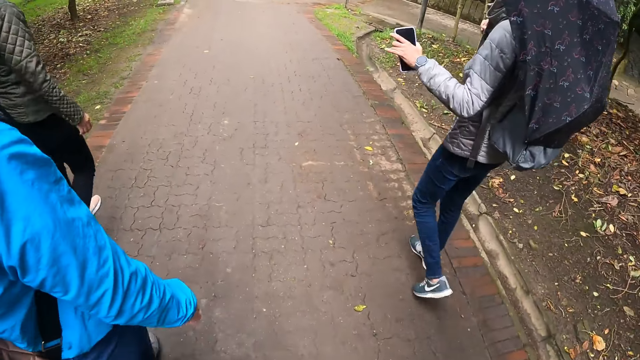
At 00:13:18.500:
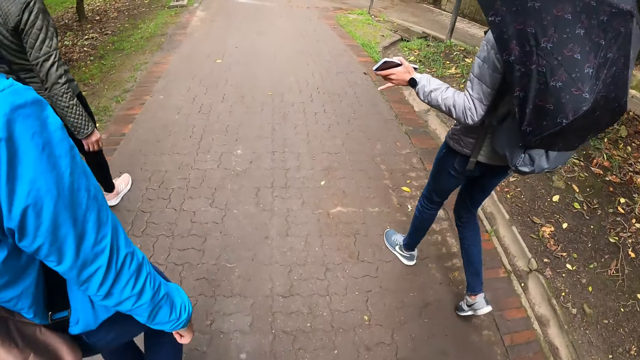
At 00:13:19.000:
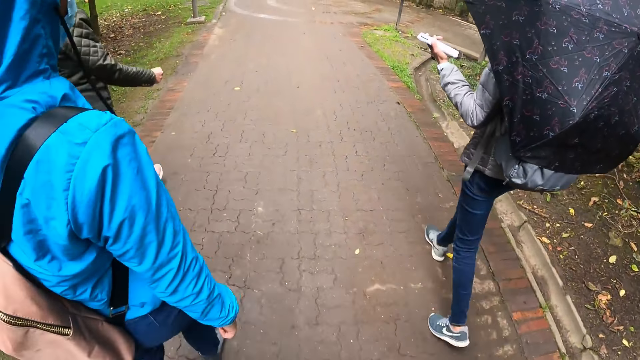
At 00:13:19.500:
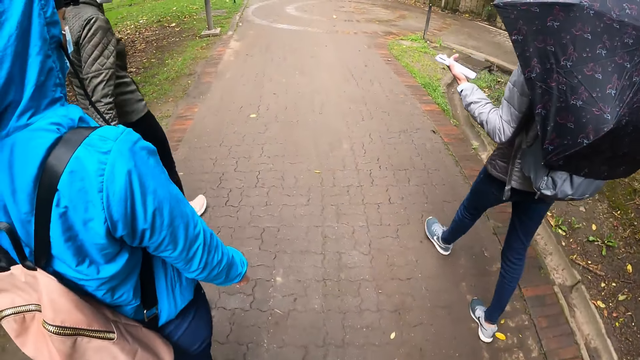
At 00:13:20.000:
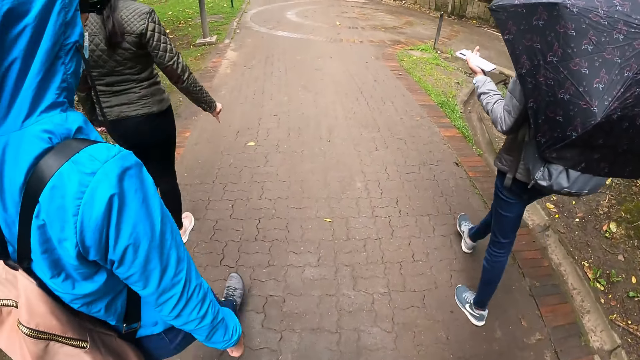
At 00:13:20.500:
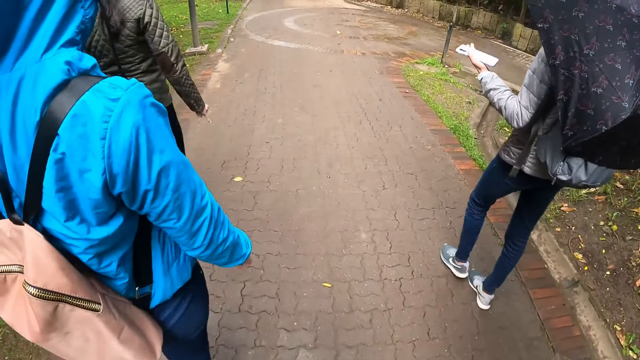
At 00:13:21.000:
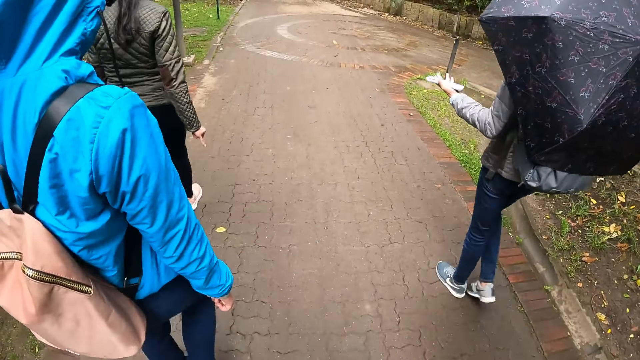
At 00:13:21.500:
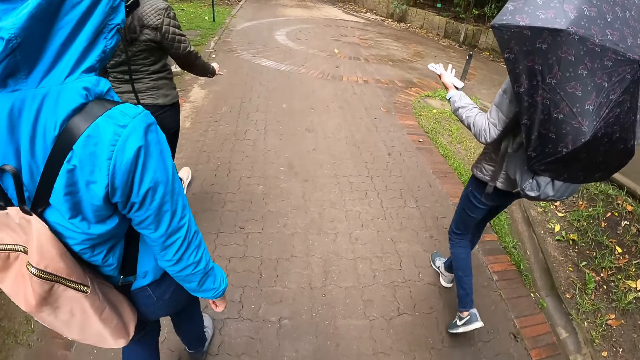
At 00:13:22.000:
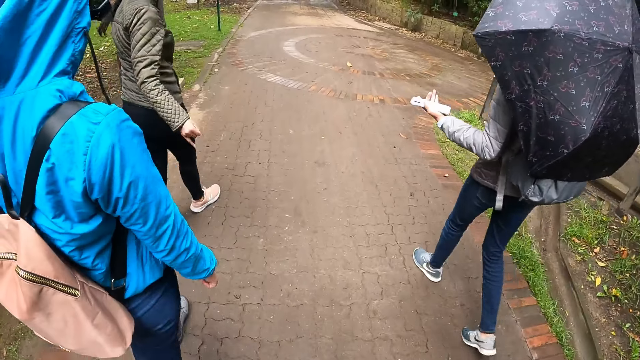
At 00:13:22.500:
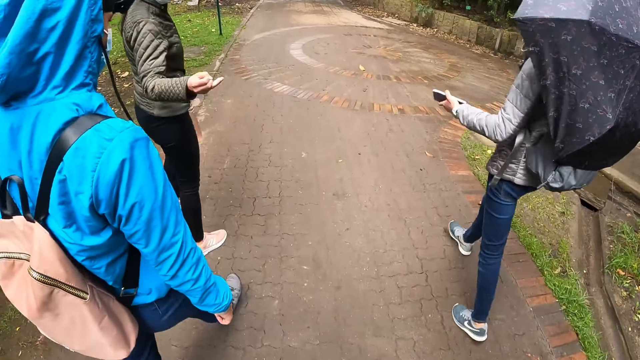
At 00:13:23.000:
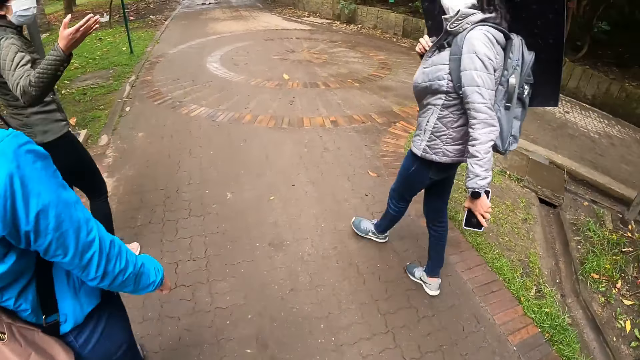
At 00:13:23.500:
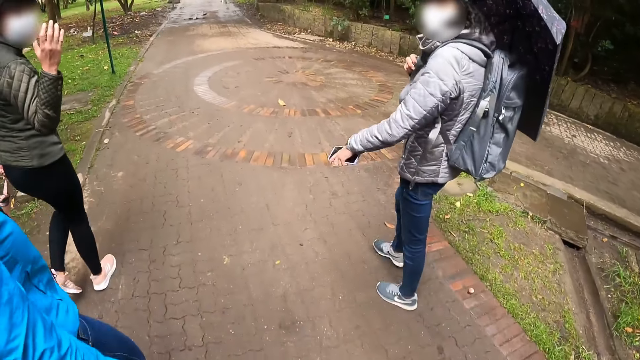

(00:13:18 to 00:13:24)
The camera wearer walks in the park with the group of people.

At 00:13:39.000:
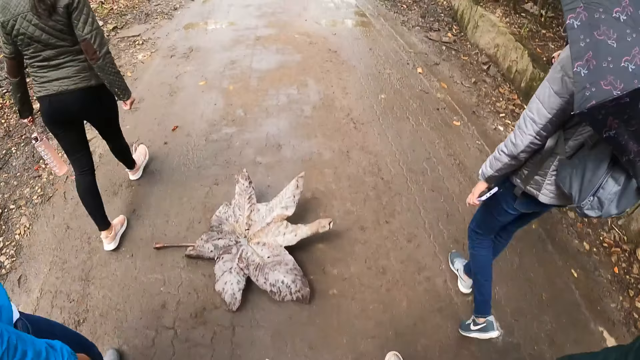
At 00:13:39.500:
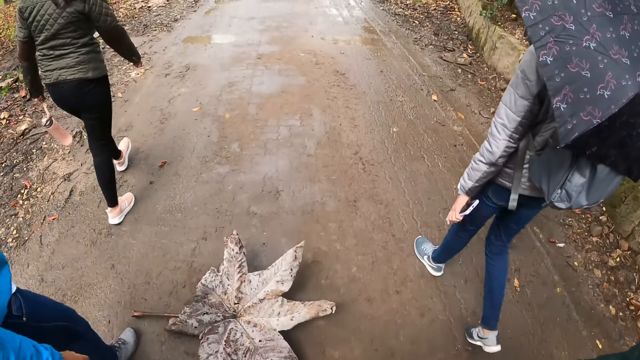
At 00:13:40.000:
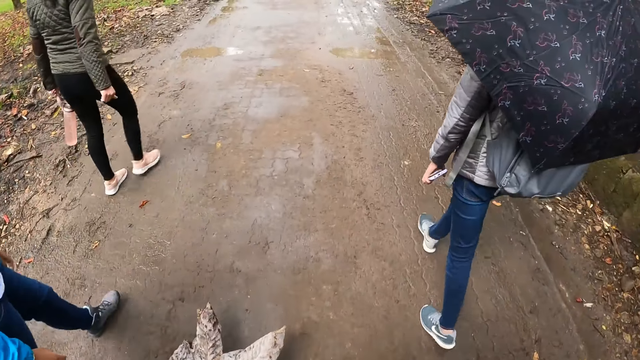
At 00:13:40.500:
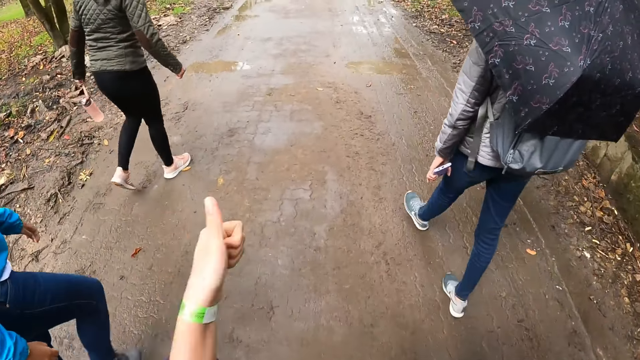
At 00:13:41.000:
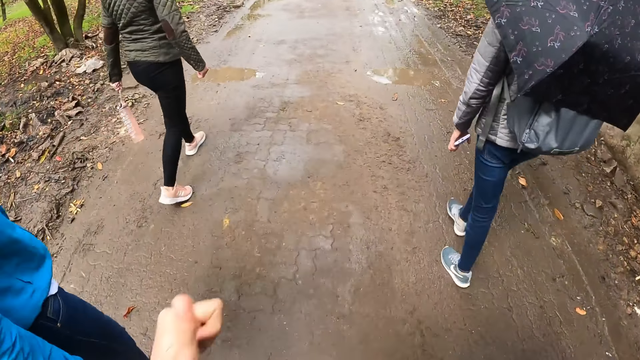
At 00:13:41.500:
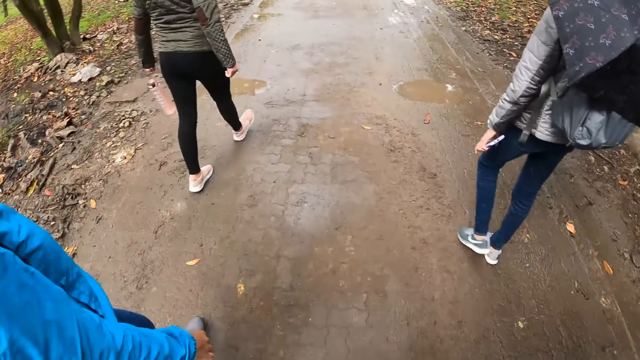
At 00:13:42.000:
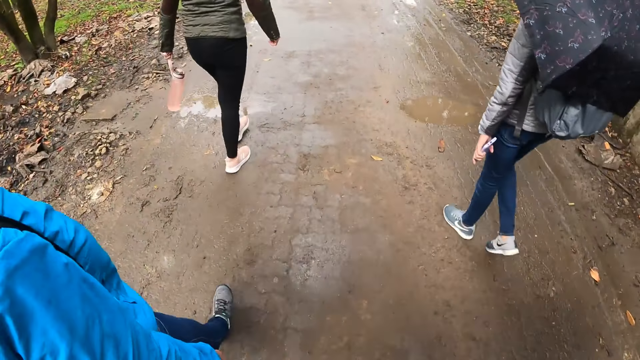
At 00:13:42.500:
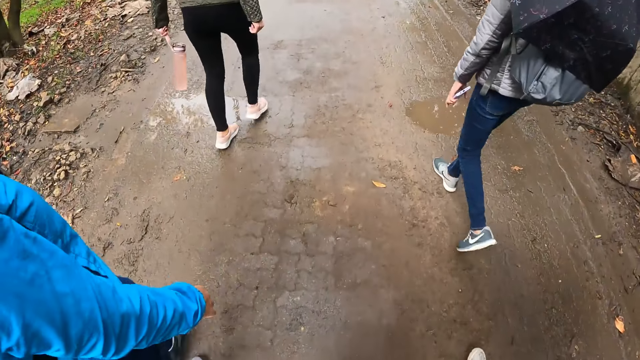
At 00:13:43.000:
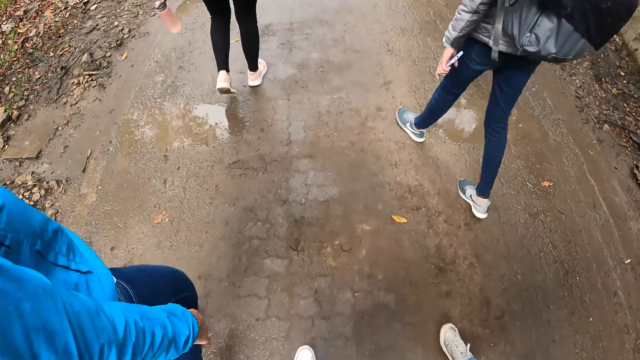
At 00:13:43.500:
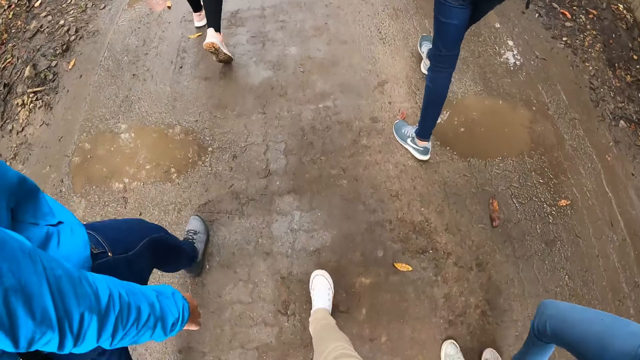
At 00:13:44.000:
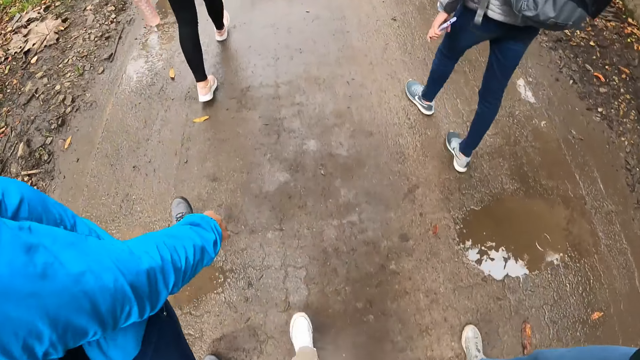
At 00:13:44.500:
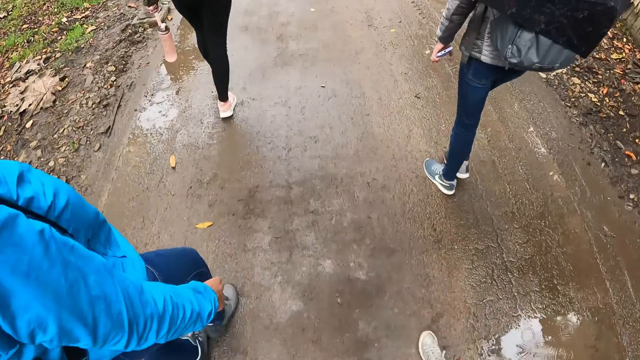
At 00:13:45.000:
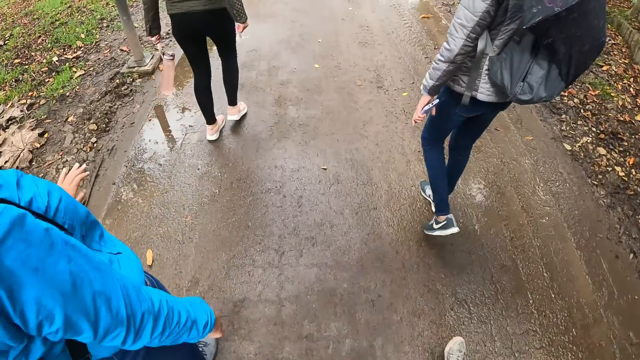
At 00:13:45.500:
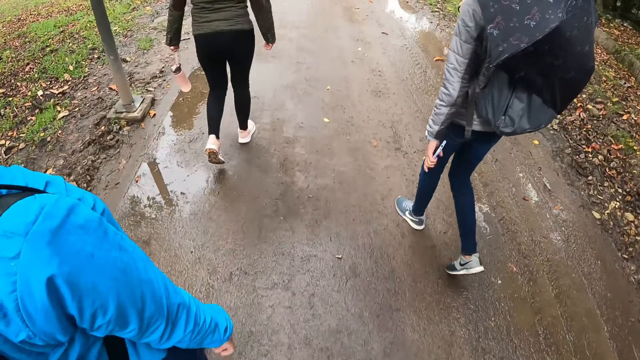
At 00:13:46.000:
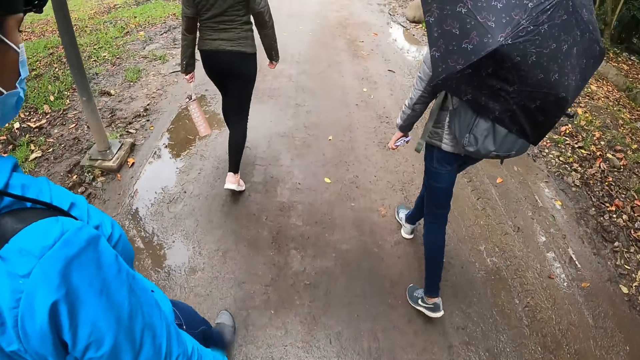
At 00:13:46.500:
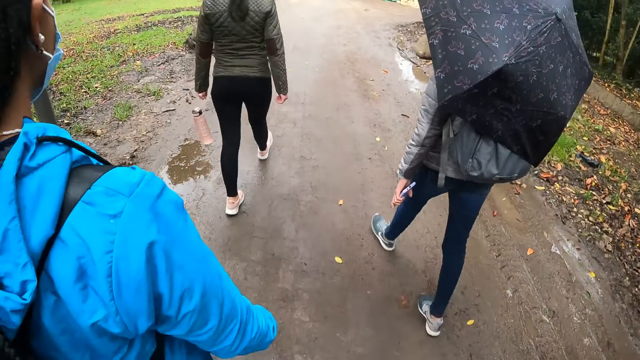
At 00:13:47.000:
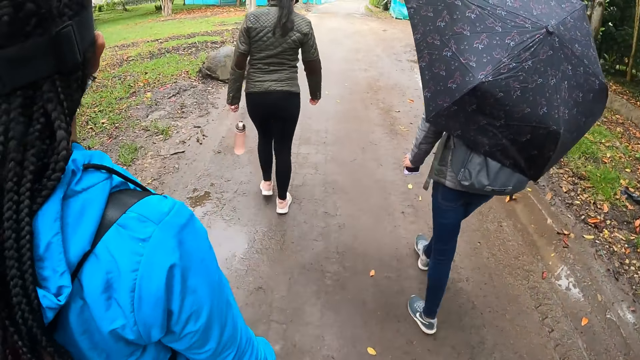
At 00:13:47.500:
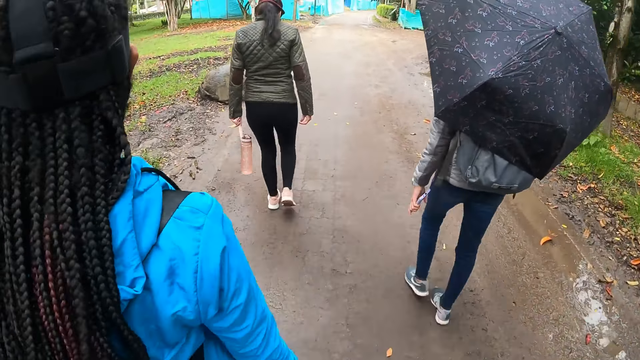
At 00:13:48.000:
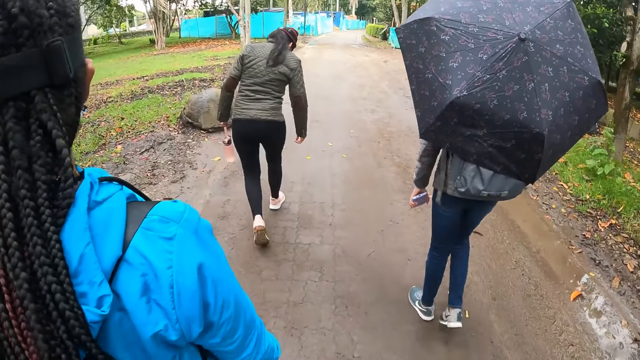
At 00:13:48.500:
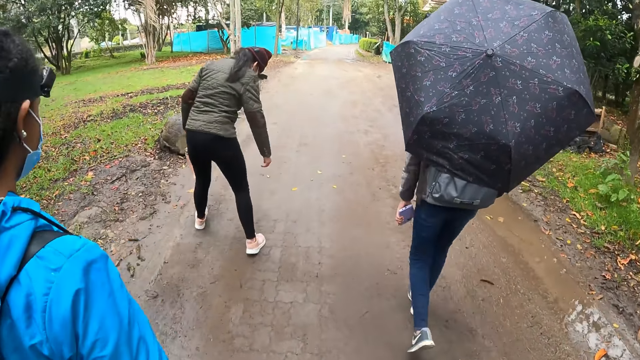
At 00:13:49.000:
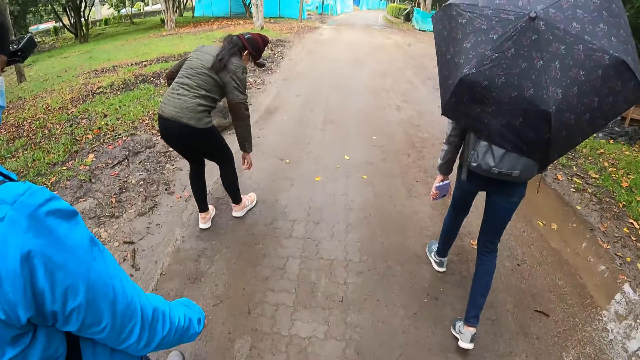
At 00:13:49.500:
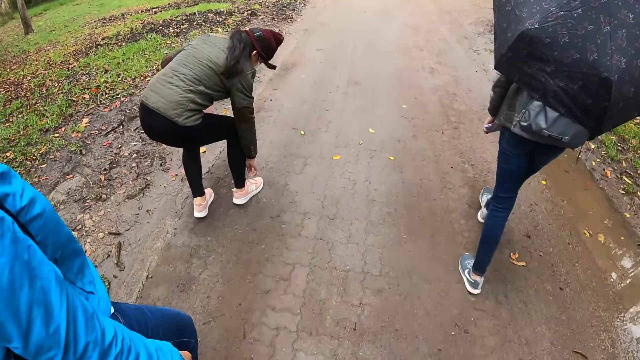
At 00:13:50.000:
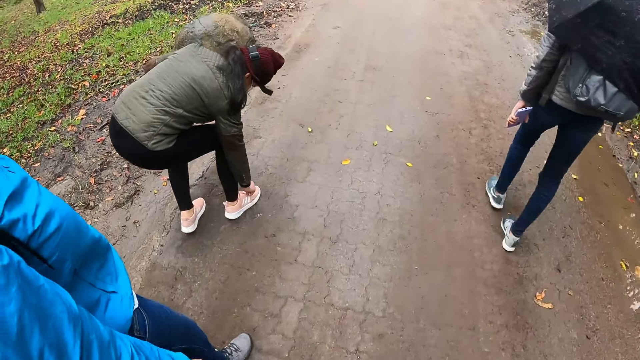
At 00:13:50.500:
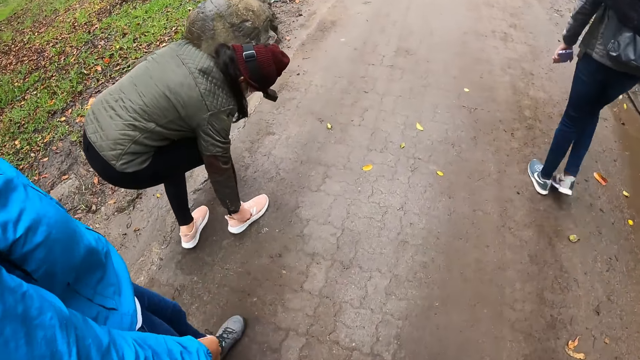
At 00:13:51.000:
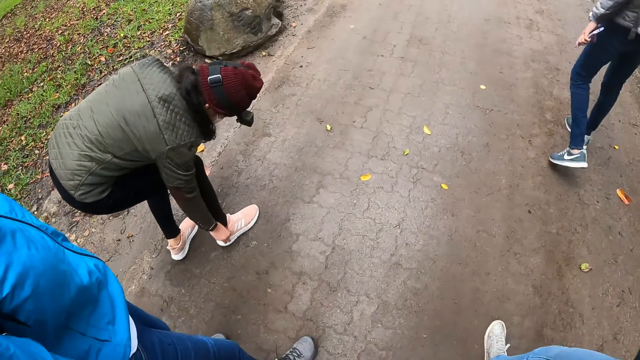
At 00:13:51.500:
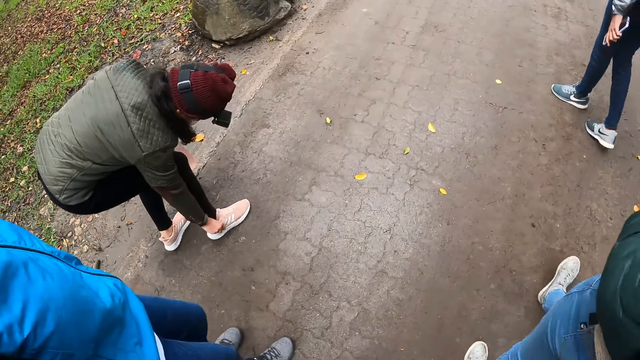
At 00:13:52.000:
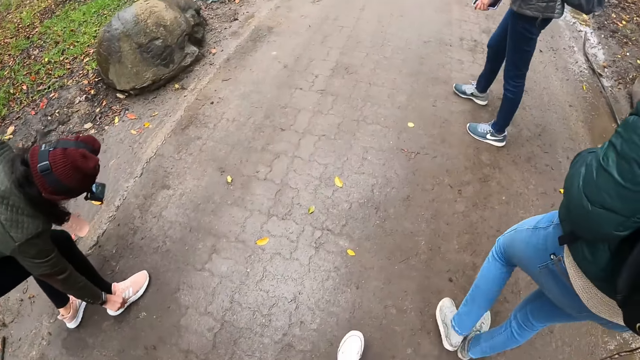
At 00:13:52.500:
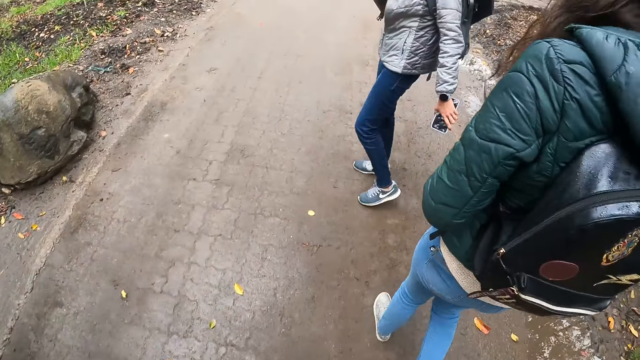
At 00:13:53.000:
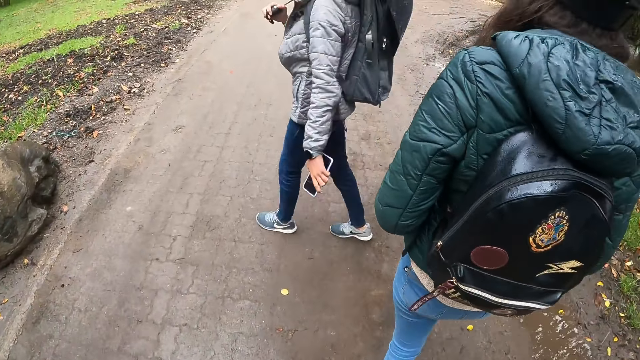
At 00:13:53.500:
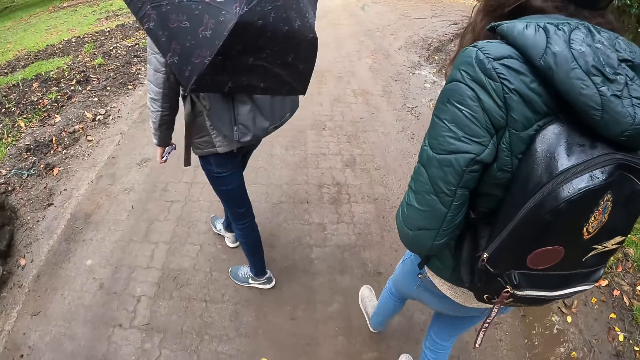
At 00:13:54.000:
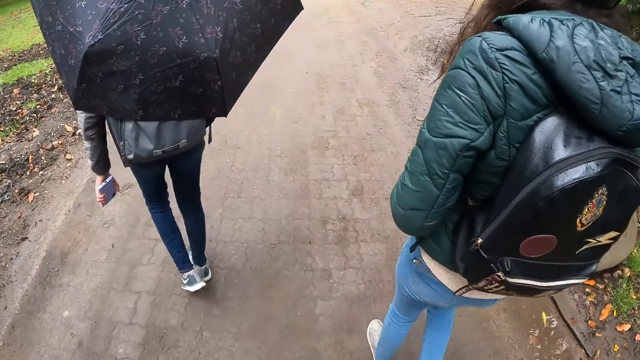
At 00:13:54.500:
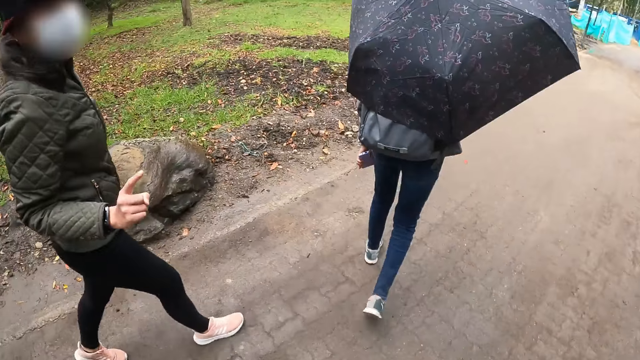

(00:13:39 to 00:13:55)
The camera wearer does the hand gesture. They put down the hands. They walk. The woman adjusts her shoe with her right hand.
